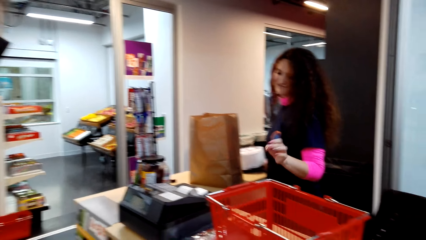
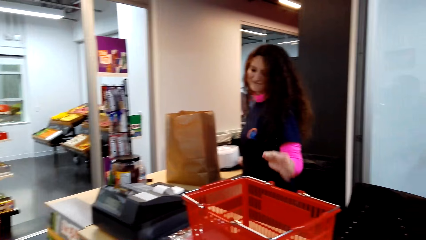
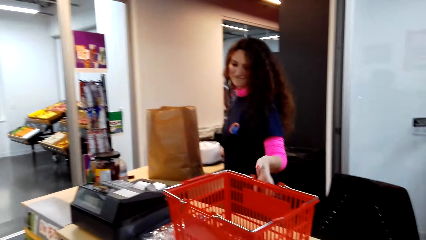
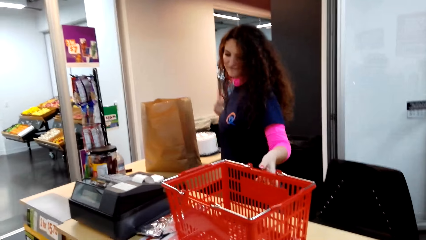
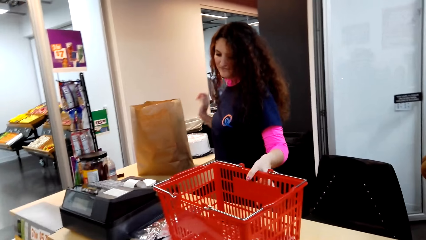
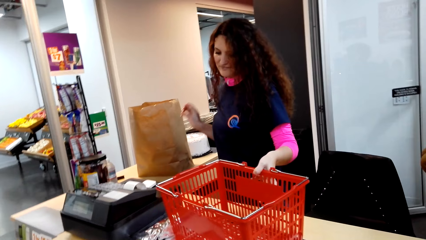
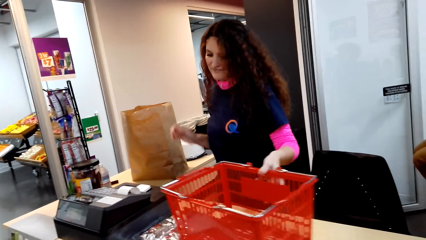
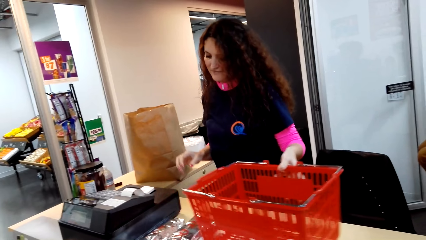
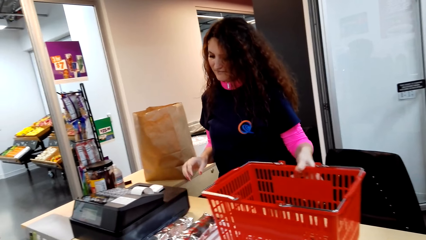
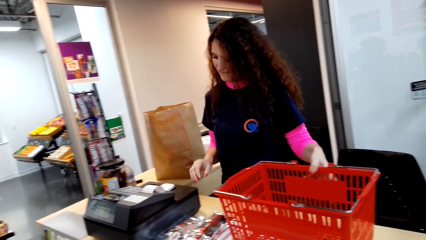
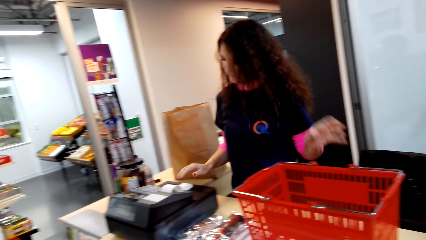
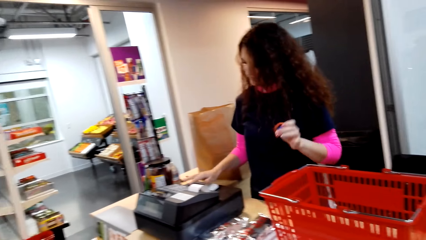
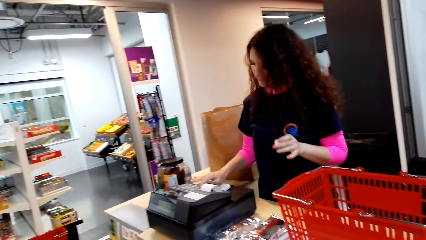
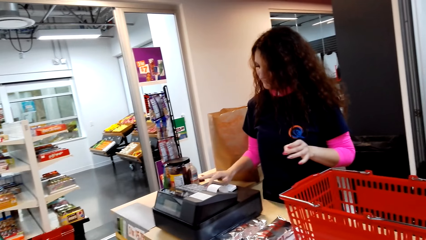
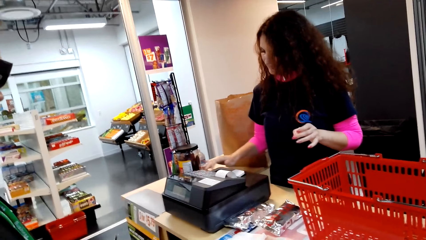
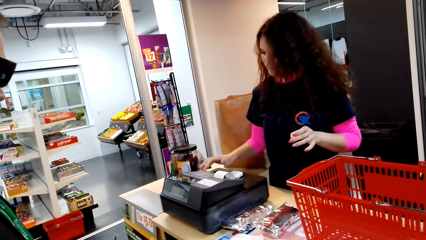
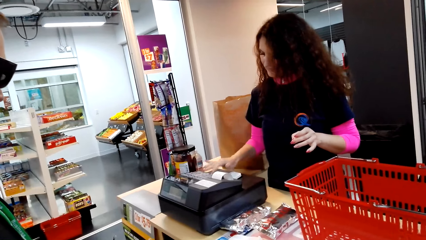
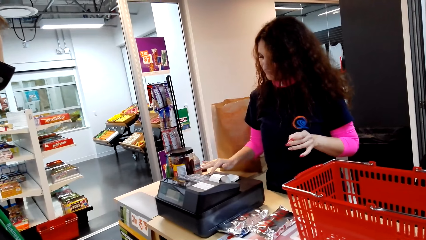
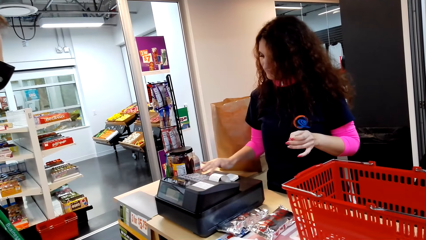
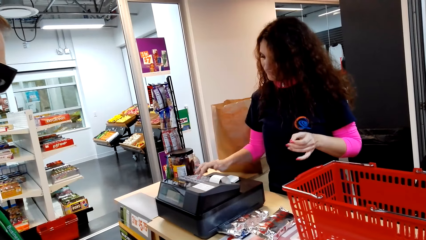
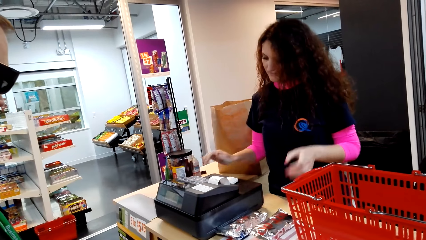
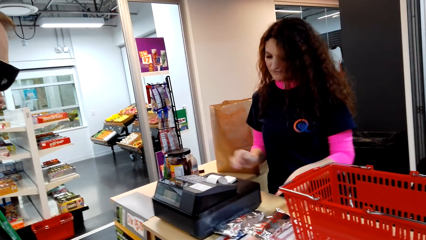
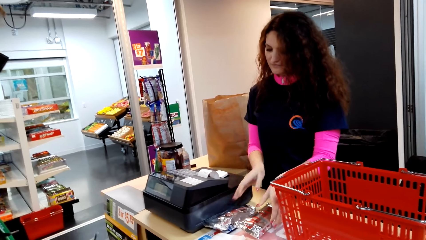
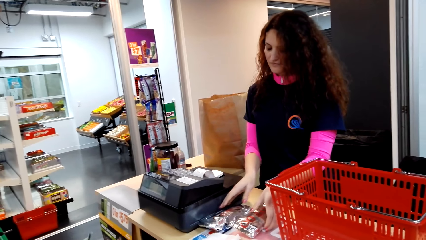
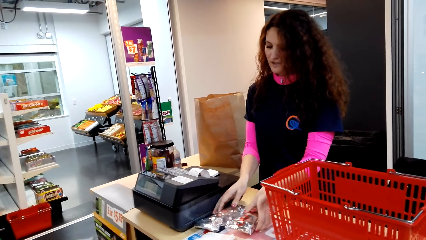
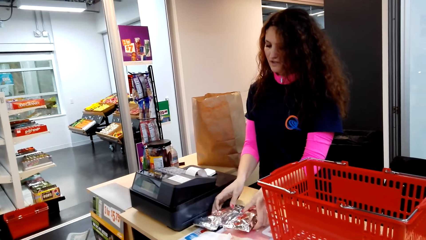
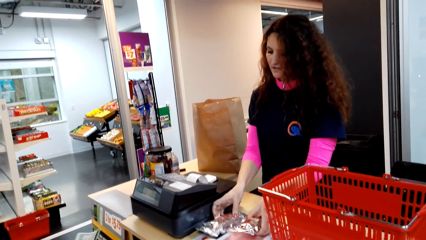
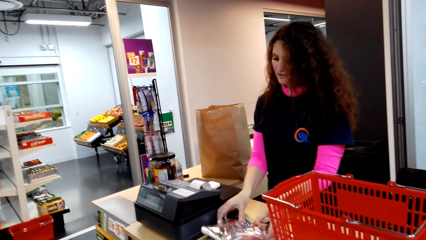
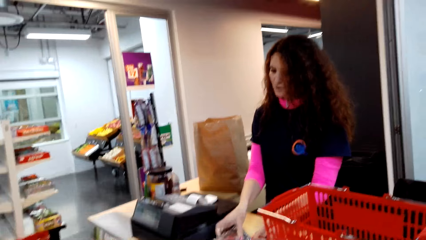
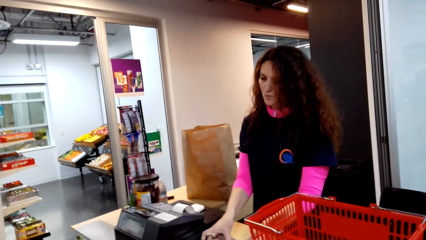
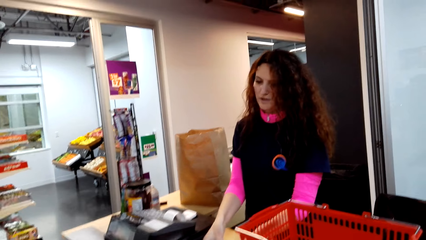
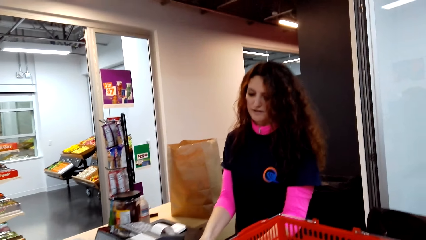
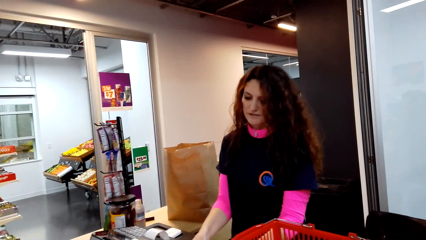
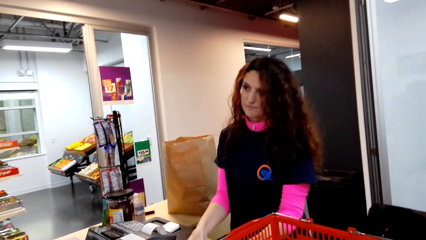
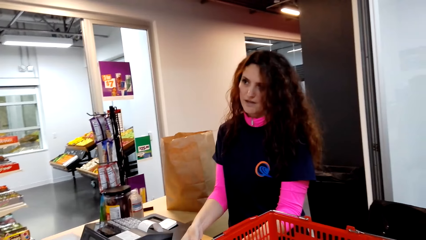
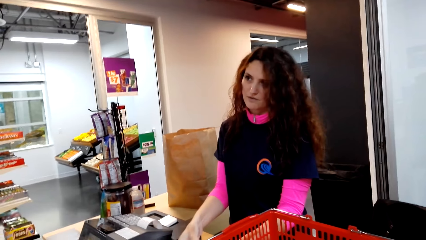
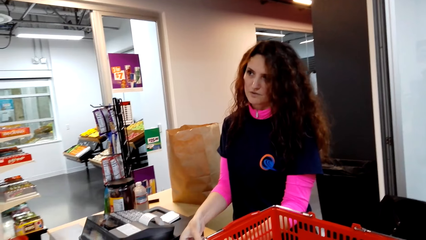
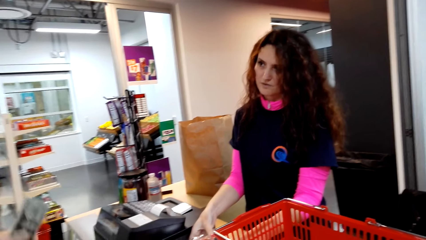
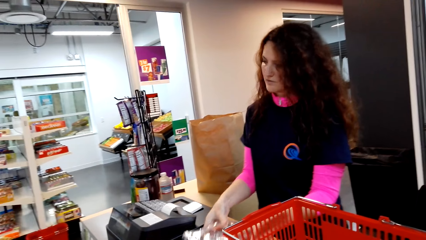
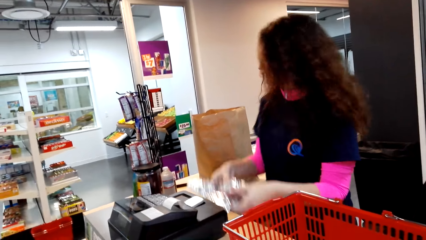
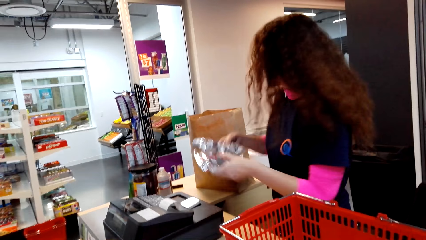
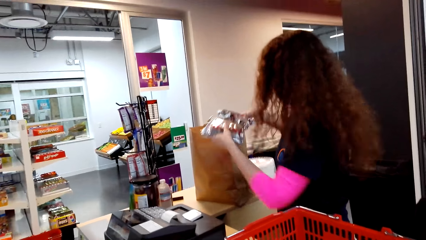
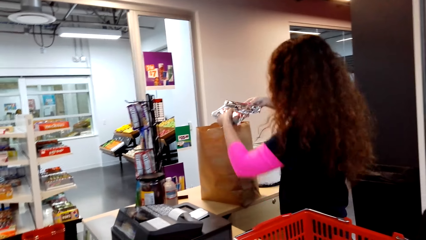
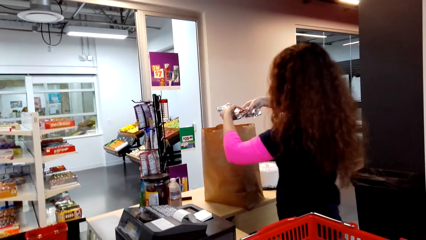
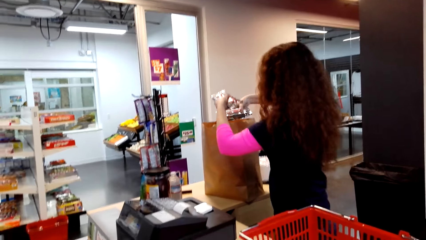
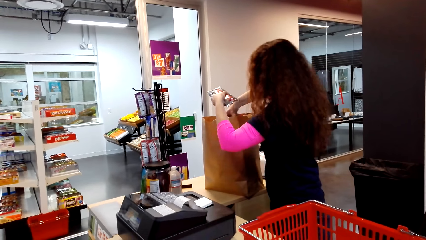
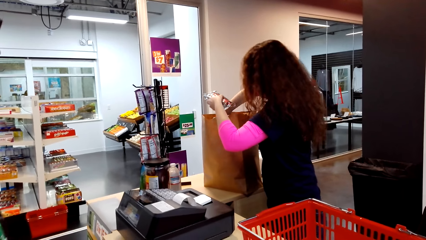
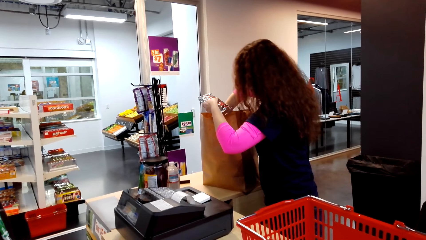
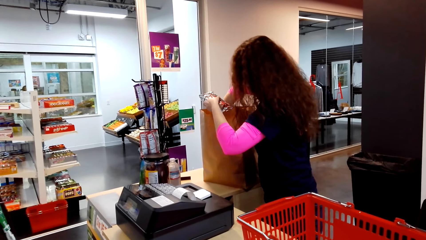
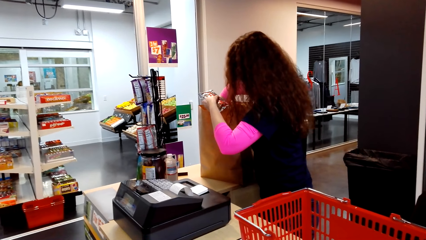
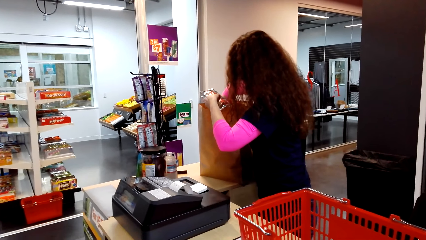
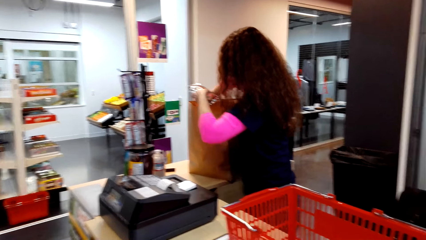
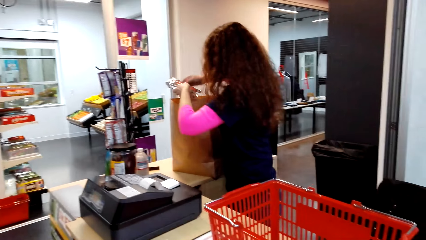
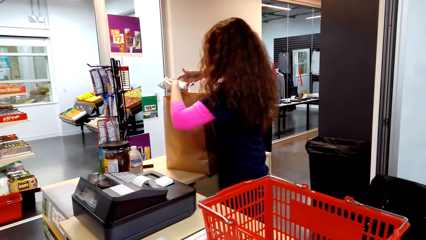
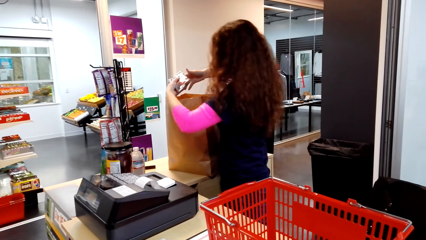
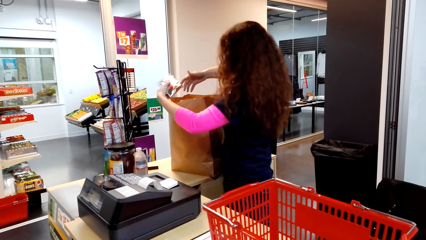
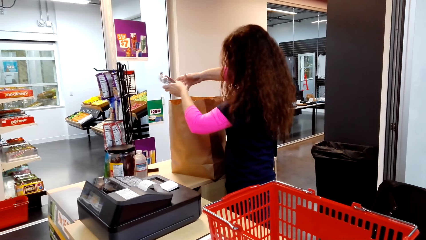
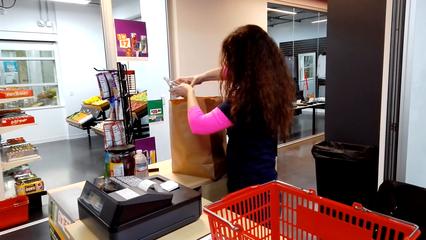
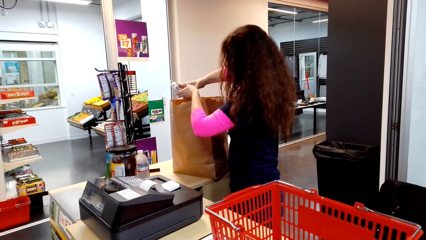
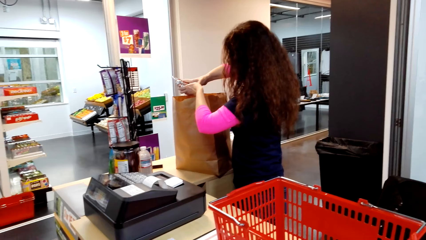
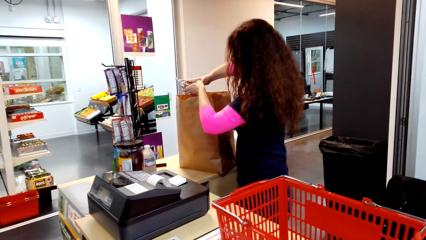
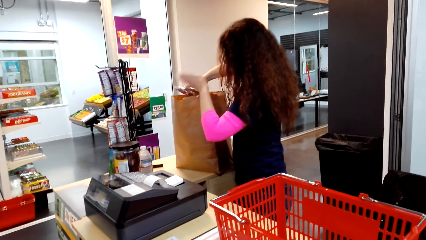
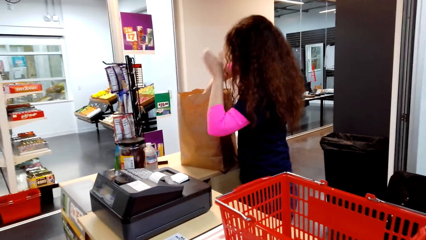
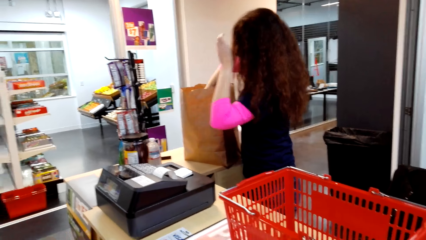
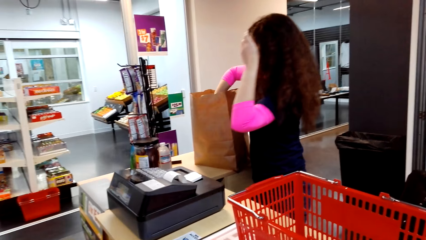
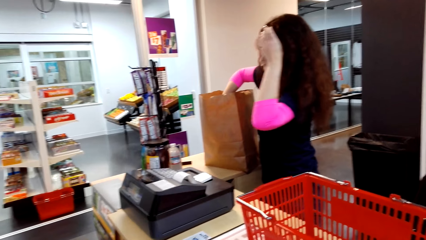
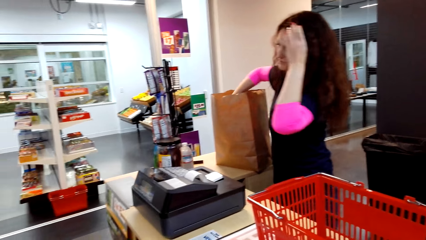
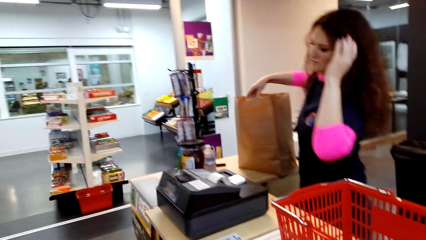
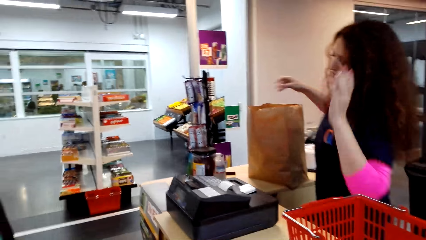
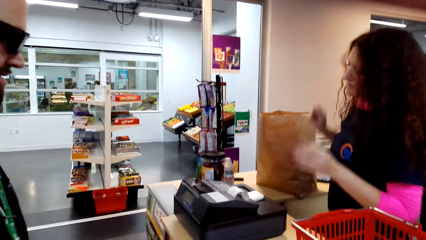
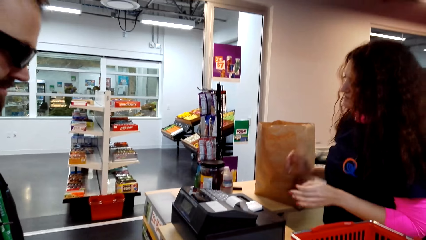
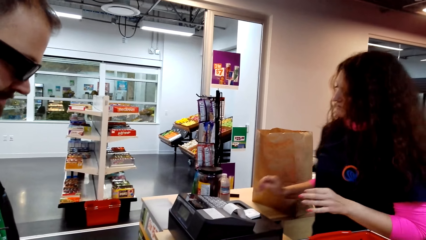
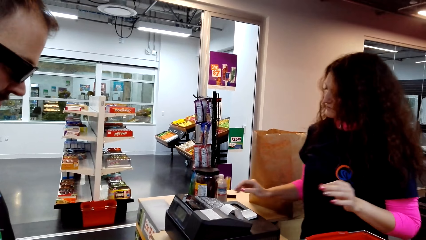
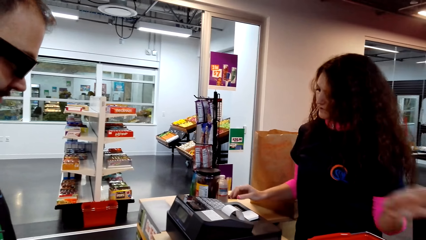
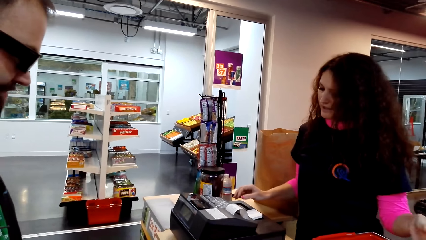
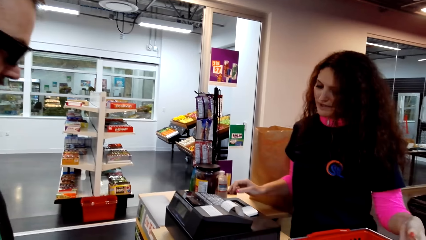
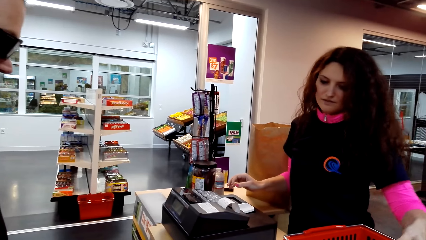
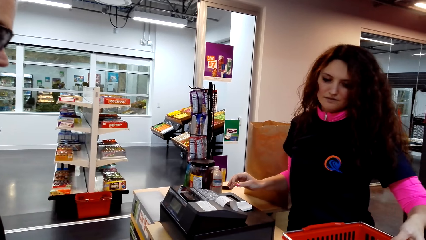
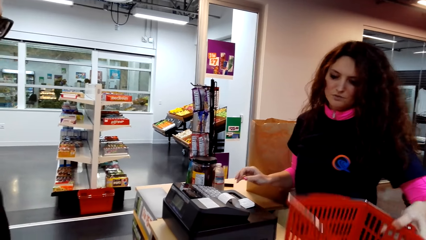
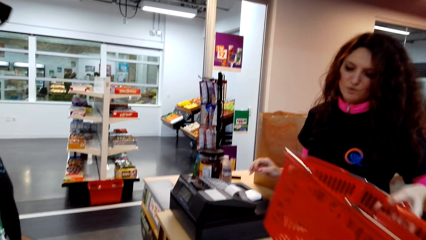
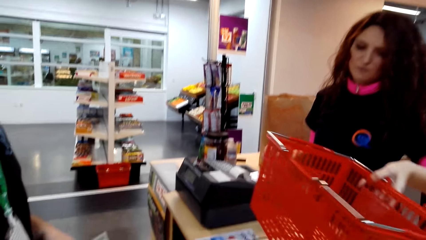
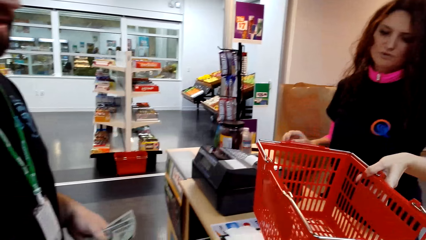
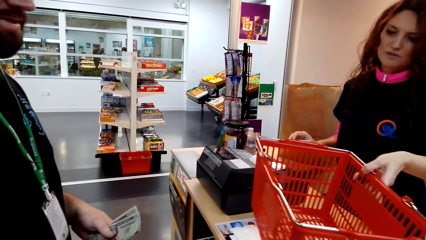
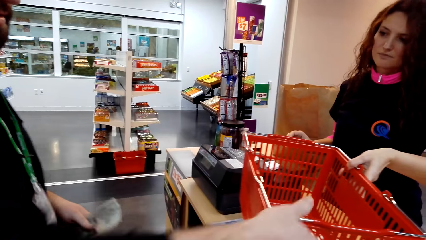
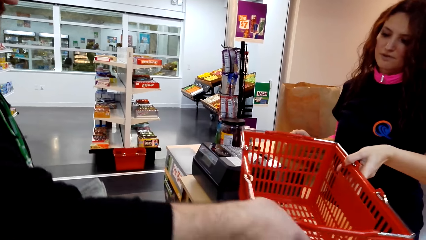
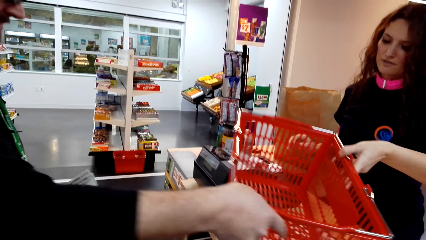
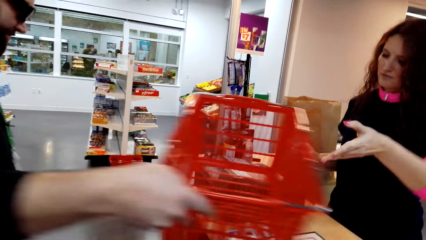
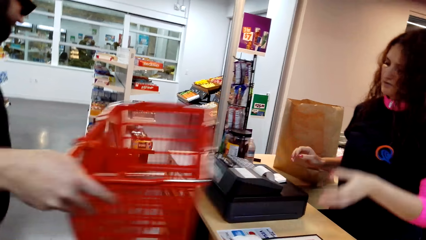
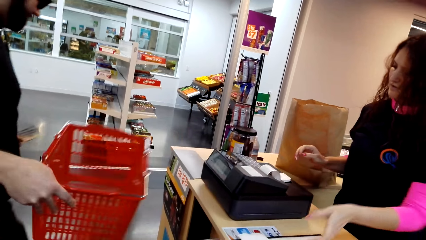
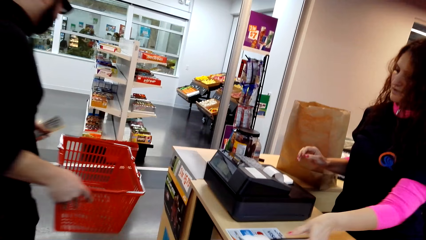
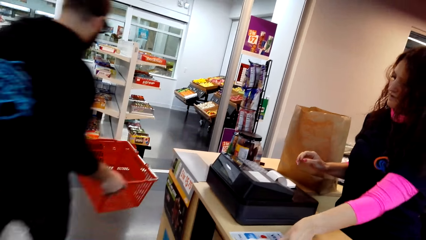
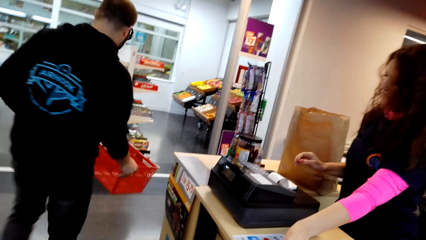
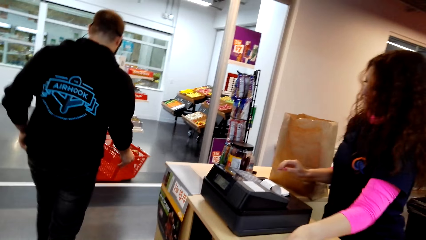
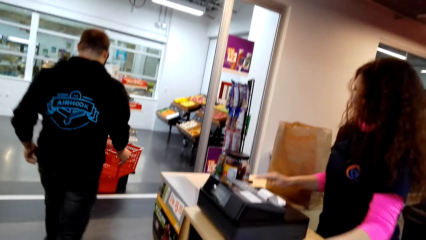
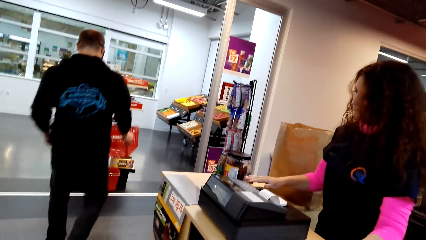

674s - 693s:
A lady puts the cake on the counter, moves the basket, and operates the point of sale machine. The camera wearer dialogues with a cashier. The lady picks something from the counter and puts something in the bag. The lady puts something in the bag again. The lady moves a hand in the hair. The lady lifts the basket. A man takes the shopping basket and moves around.
